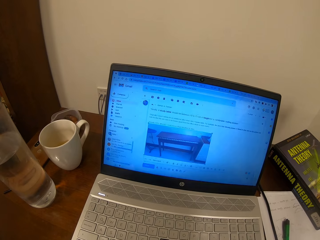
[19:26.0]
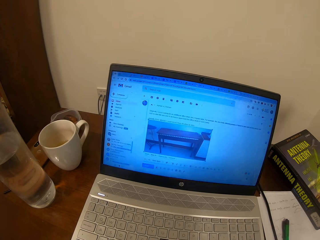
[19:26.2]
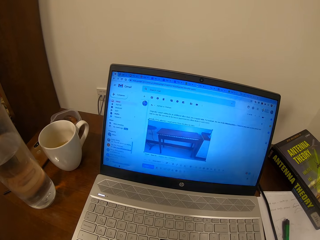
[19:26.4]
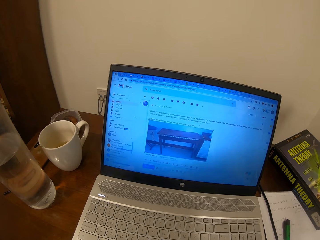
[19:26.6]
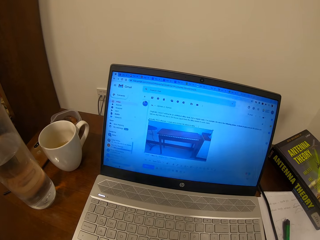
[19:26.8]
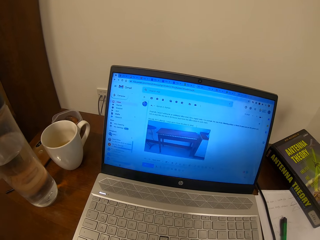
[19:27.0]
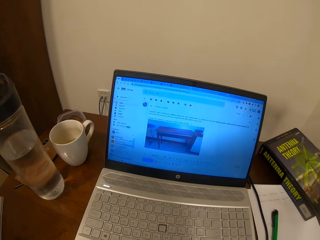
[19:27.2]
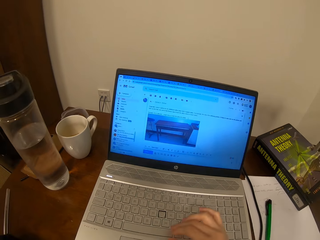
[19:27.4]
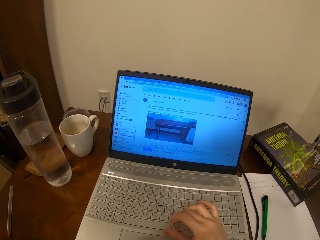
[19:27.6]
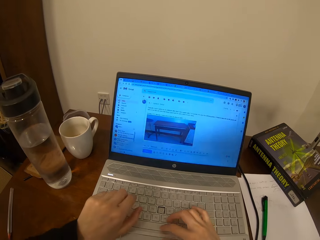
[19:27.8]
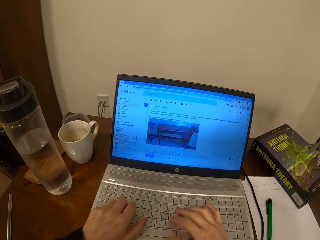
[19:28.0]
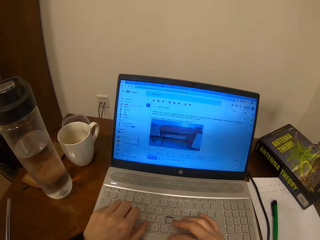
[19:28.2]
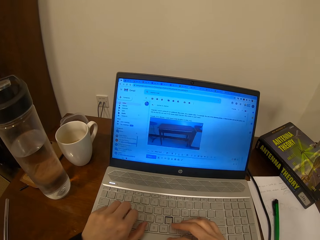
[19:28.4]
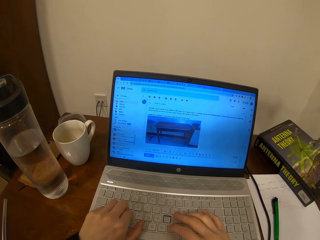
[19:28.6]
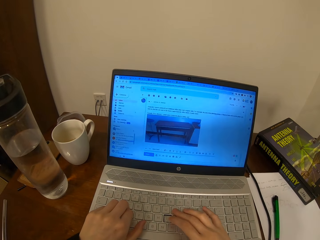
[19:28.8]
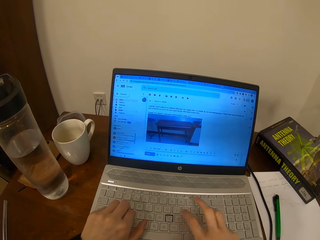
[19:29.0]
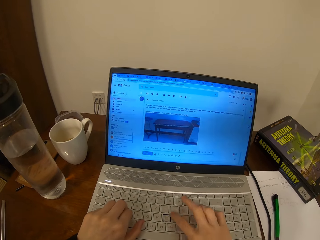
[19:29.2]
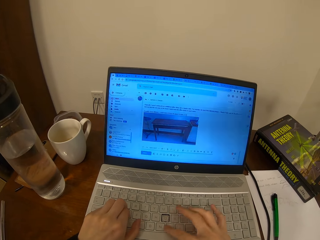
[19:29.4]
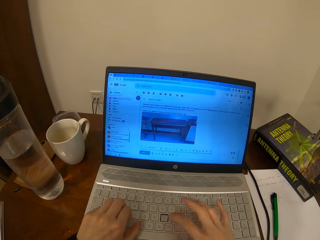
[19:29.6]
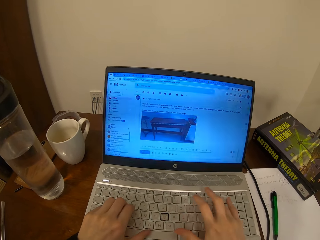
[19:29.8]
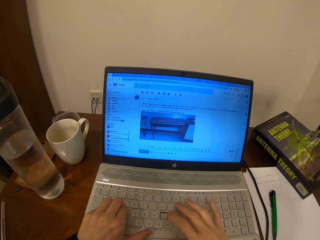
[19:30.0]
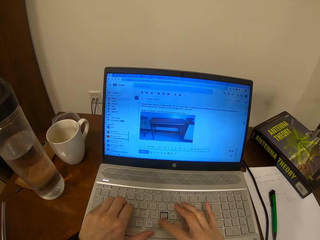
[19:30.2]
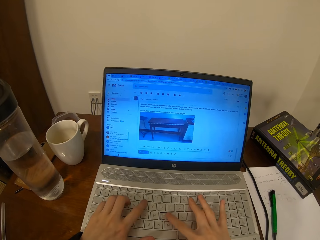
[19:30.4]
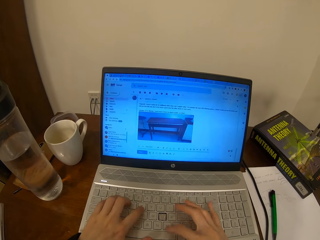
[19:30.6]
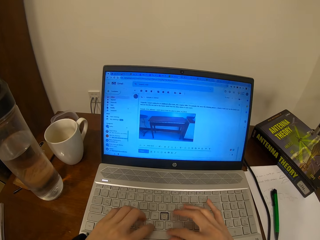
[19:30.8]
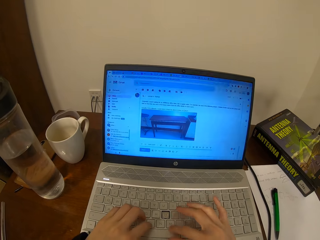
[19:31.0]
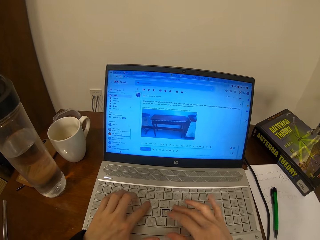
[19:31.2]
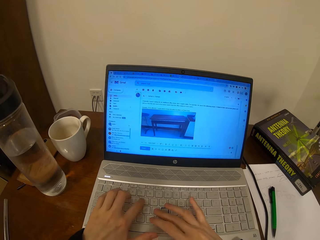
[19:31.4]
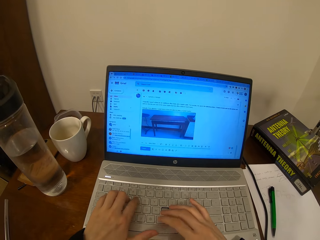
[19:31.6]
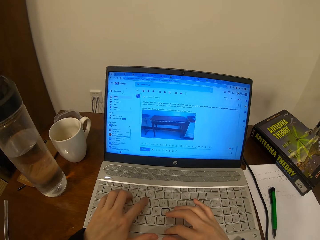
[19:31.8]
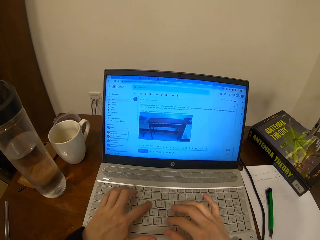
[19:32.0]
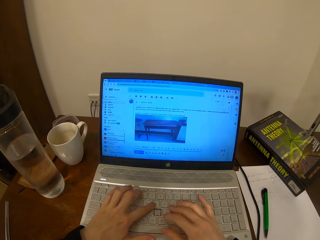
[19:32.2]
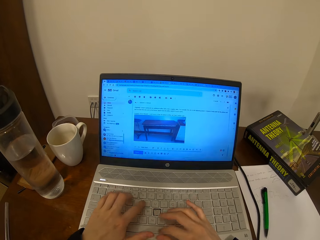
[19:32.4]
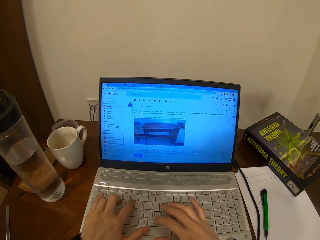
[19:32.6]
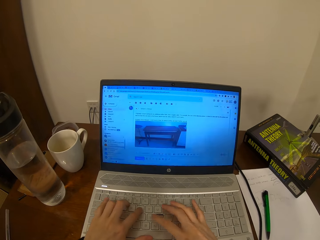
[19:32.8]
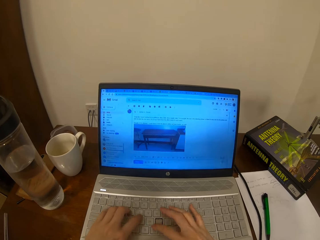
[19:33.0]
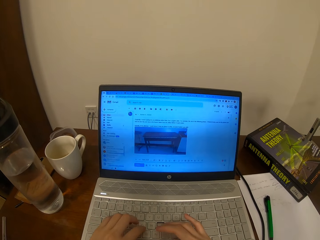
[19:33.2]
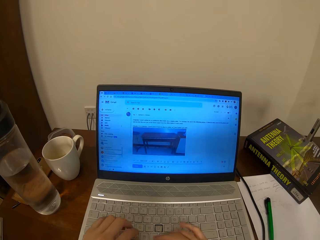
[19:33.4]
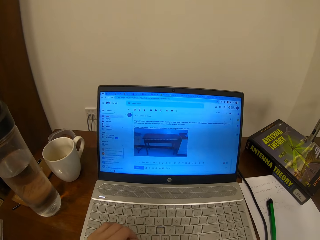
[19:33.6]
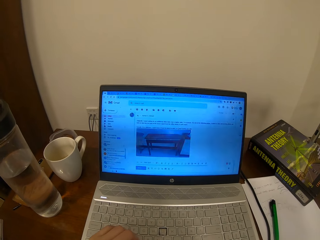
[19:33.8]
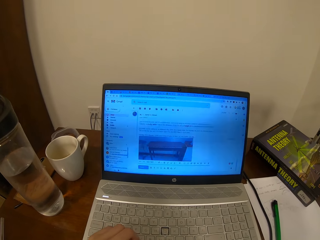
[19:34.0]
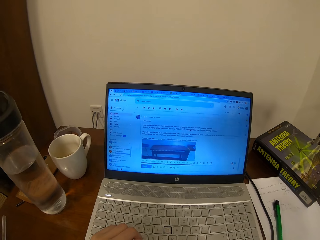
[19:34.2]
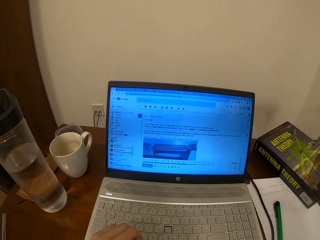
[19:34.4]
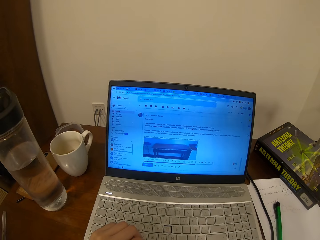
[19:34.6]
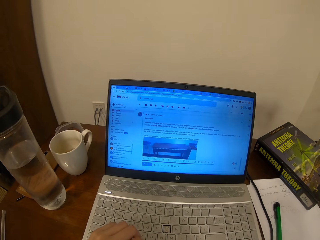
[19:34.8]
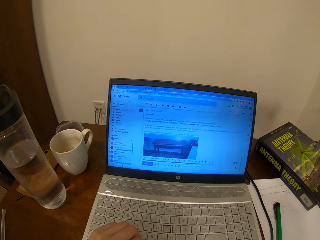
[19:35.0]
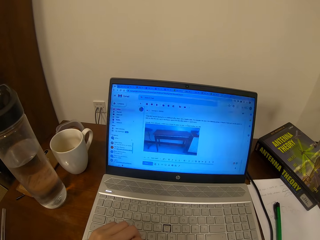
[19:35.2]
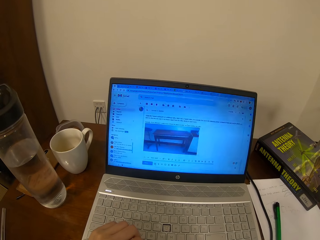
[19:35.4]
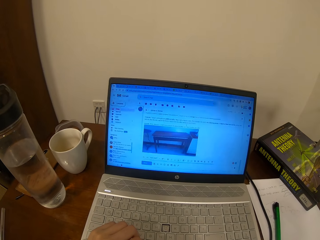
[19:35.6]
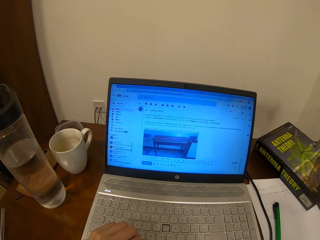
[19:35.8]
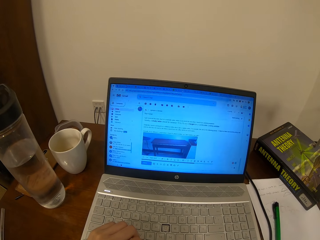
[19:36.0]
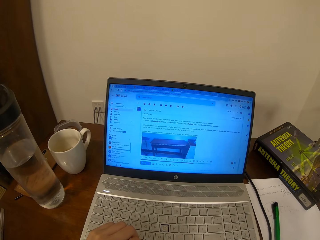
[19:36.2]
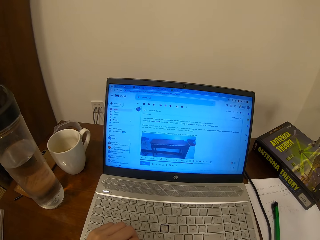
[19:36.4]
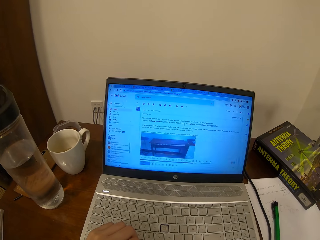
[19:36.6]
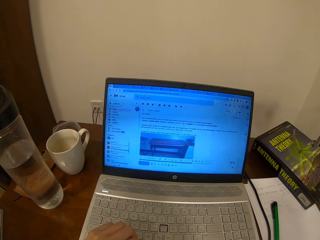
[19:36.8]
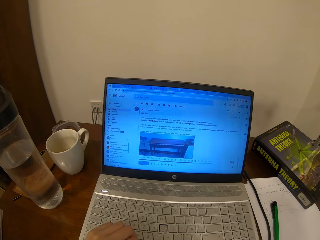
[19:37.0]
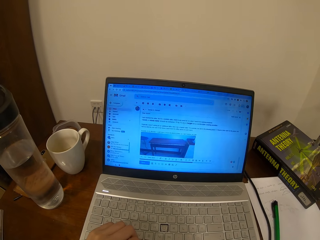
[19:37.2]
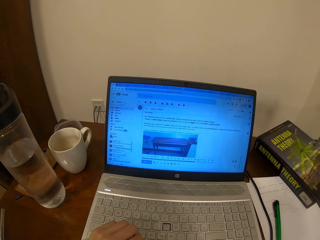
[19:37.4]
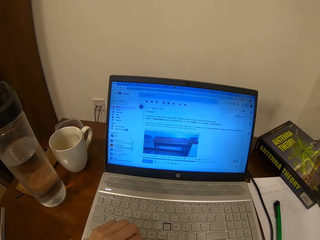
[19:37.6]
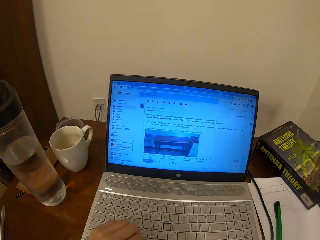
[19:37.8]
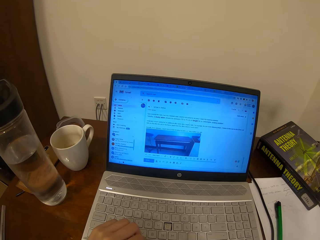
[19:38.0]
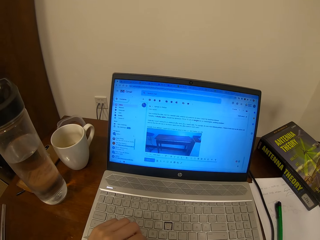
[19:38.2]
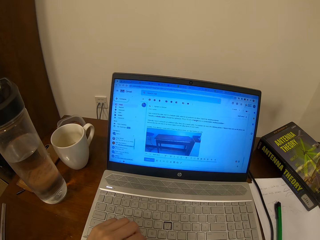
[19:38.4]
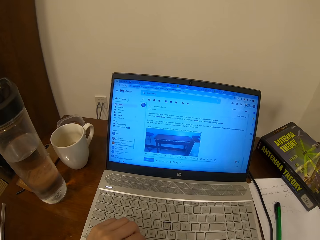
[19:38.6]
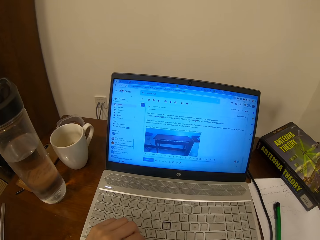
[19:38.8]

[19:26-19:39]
The camera wearer types on the laptop. They scroll on the laptop.

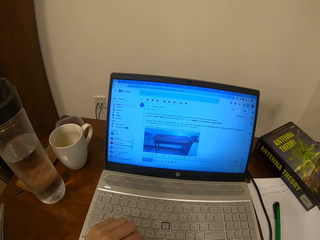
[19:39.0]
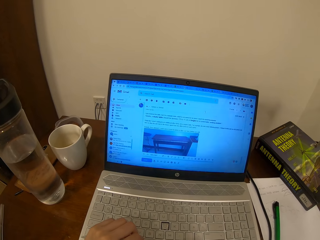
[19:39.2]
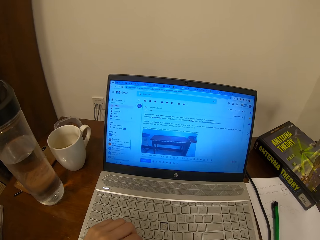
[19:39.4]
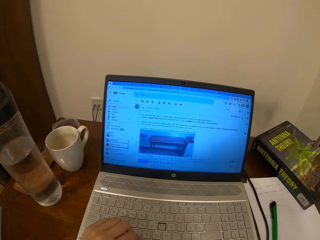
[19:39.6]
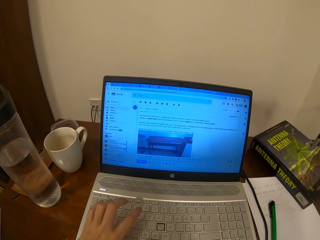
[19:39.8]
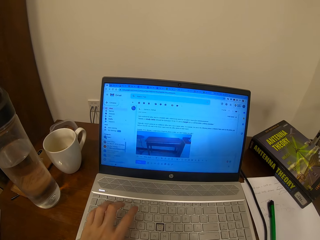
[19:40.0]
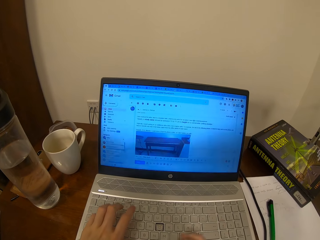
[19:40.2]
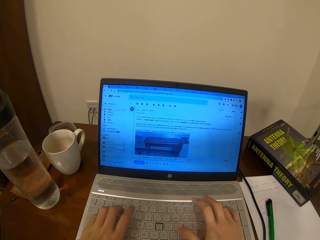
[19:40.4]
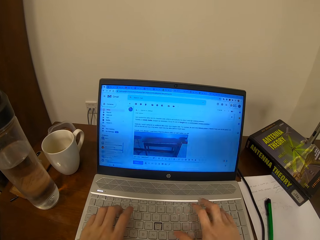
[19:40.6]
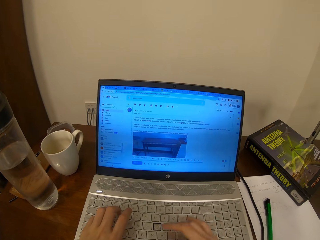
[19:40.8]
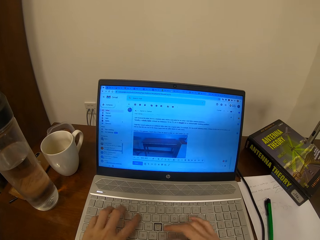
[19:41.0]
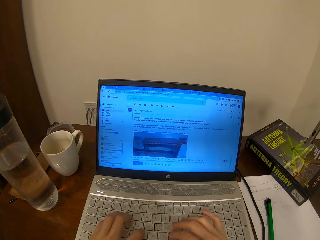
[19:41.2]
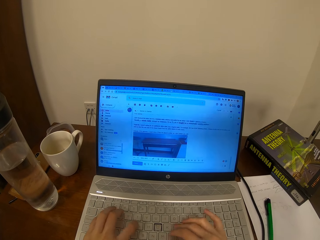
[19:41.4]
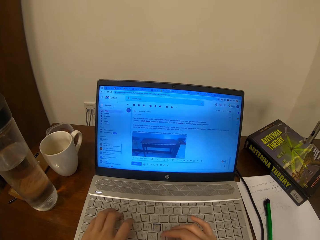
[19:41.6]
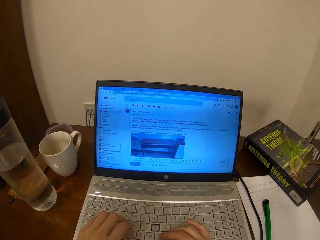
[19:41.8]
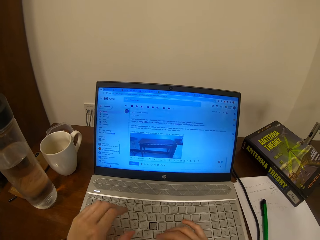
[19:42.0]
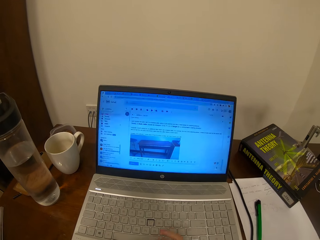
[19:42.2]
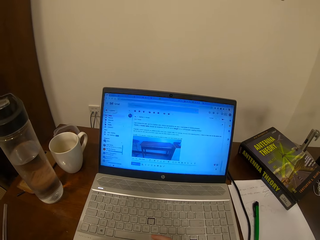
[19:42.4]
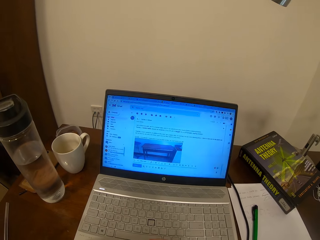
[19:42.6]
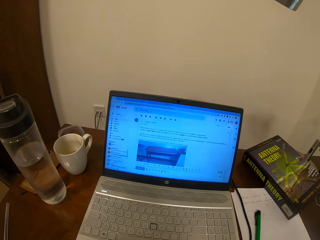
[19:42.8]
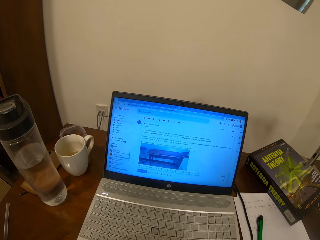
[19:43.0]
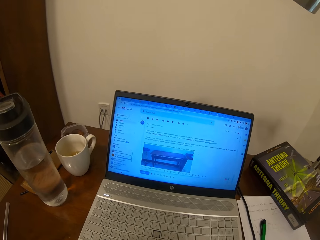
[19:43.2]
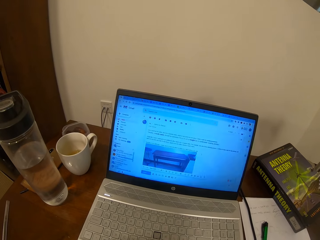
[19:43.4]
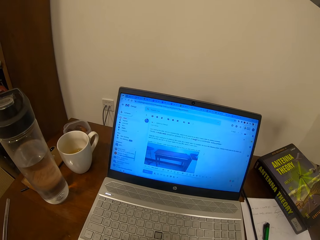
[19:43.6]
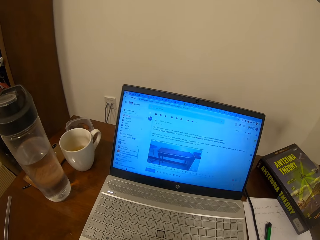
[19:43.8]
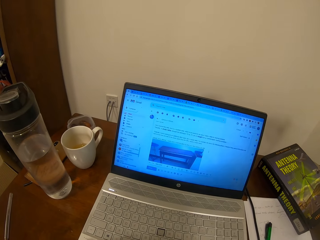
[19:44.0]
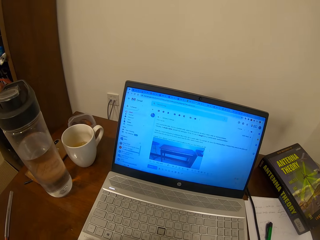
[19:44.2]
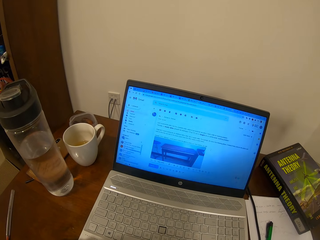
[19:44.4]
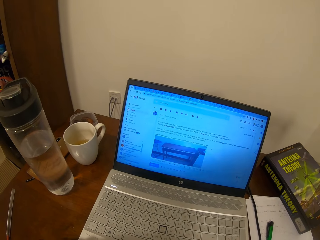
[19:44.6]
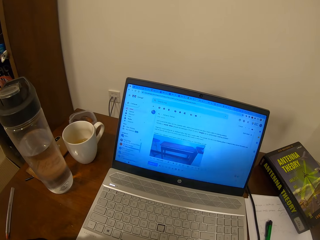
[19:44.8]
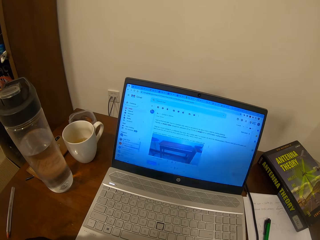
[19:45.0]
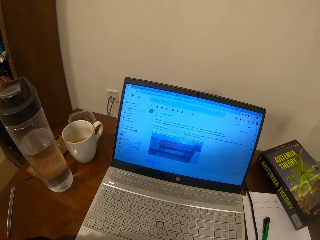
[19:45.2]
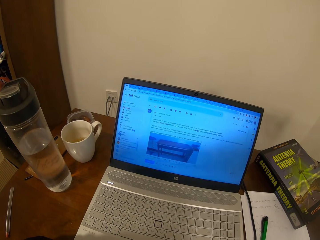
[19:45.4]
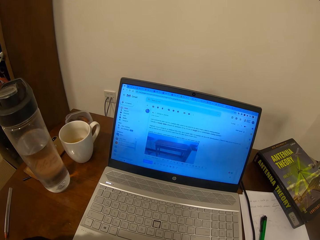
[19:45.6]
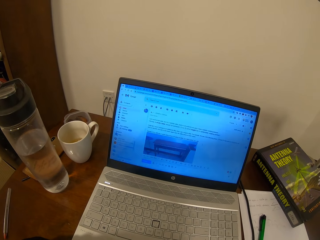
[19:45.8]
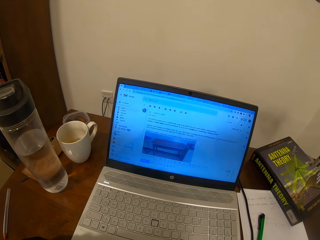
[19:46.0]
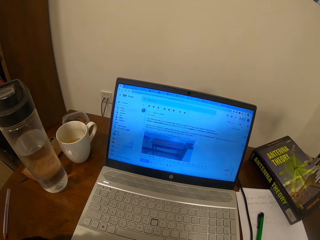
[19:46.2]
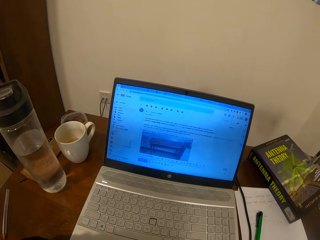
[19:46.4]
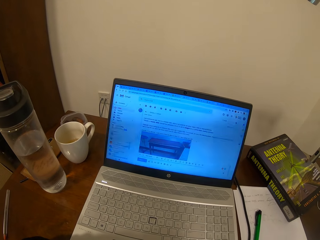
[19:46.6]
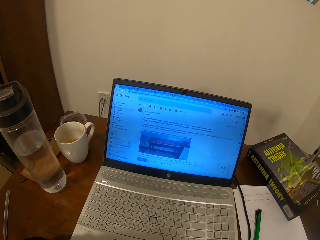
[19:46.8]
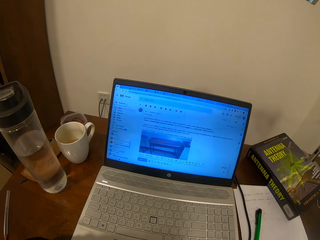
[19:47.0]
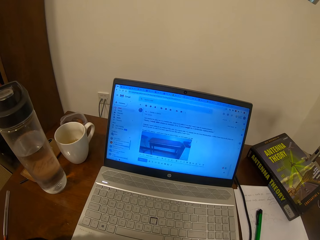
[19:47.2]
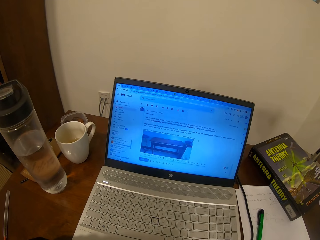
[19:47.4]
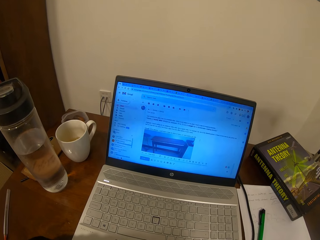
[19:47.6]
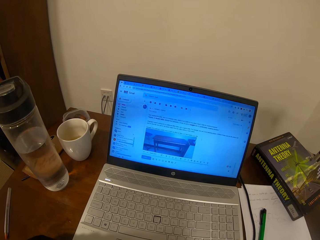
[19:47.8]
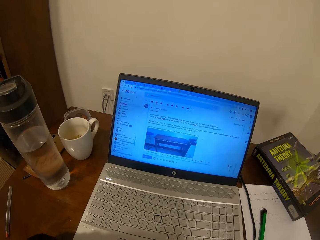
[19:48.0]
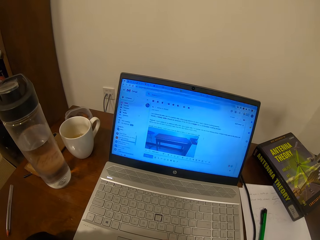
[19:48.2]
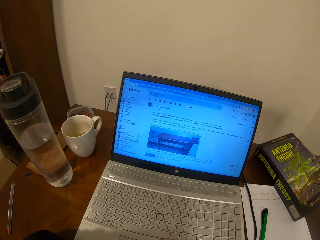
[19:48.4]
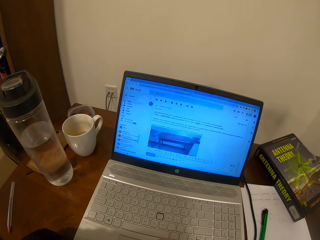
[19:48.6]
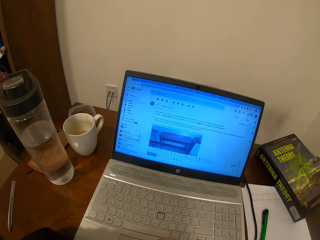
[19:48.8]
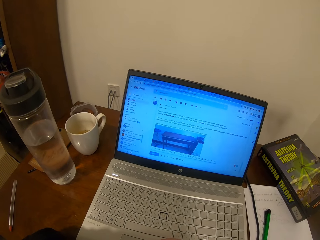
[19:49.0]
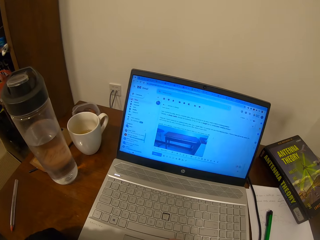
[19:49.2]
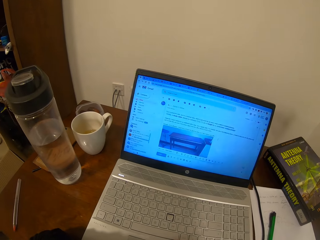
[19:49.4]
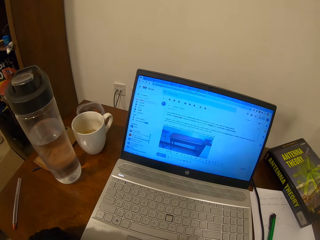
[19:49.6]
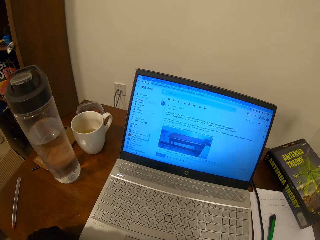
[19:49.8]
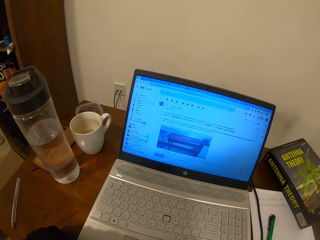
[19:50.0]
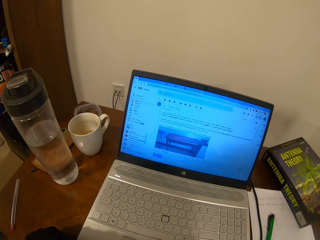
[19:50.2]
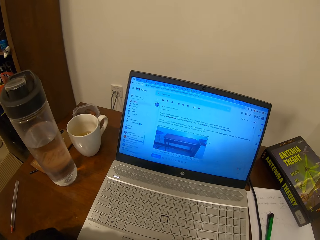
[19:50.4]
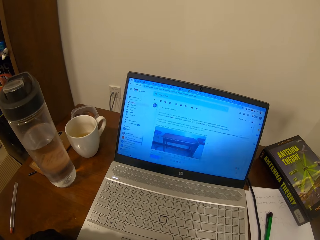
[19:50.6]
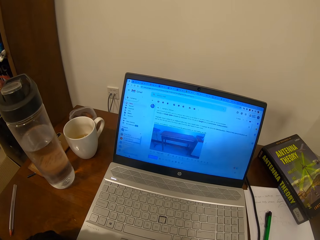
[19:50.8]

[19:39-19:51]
The camera wearer types on the laptop.
